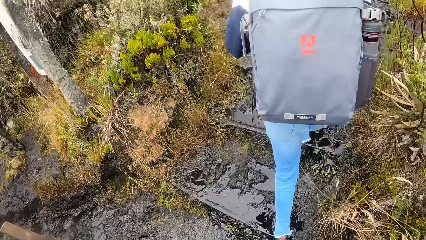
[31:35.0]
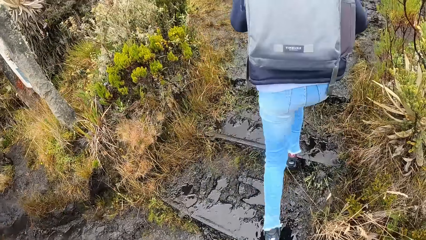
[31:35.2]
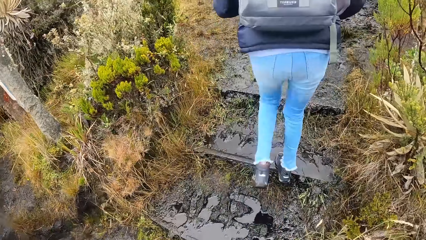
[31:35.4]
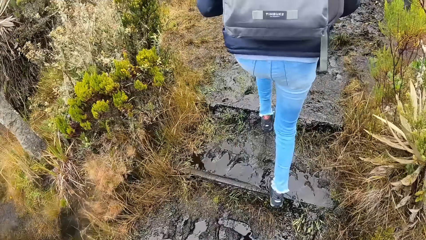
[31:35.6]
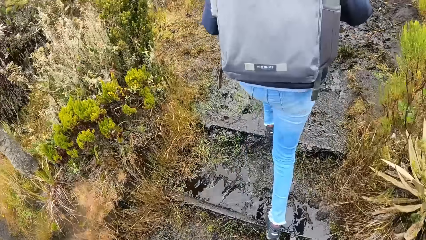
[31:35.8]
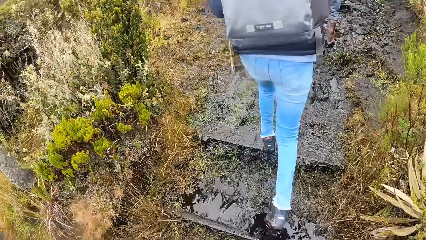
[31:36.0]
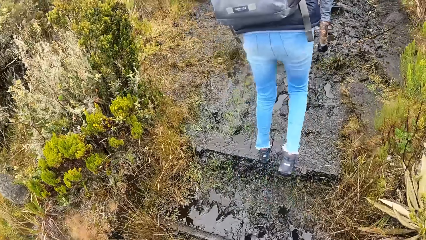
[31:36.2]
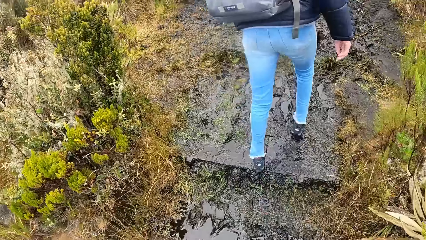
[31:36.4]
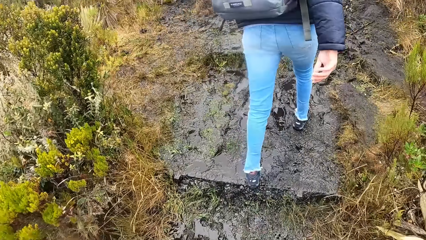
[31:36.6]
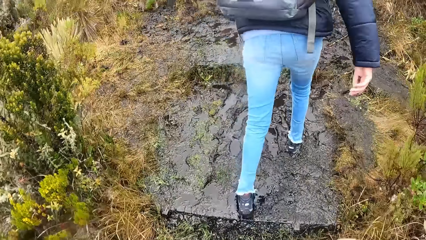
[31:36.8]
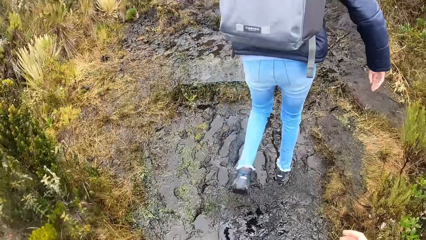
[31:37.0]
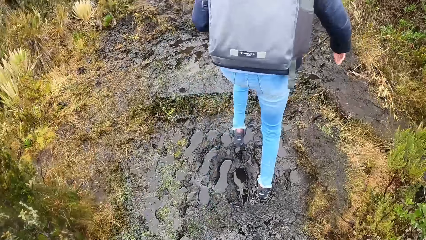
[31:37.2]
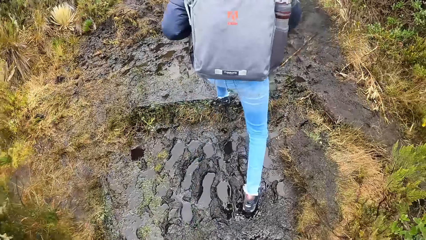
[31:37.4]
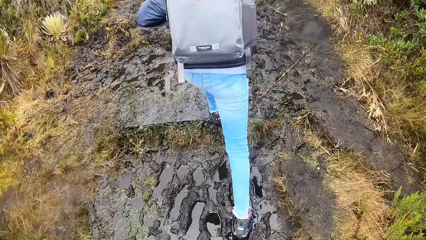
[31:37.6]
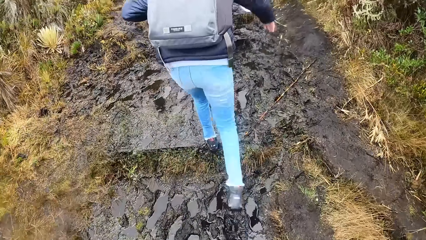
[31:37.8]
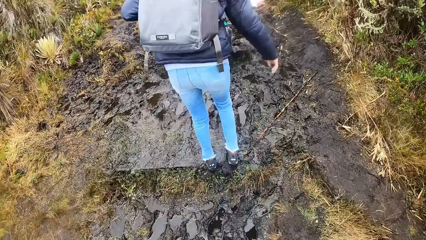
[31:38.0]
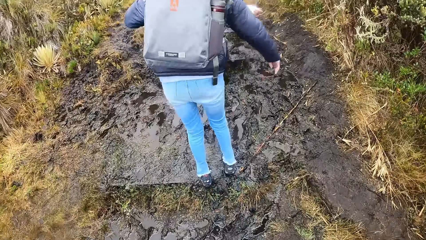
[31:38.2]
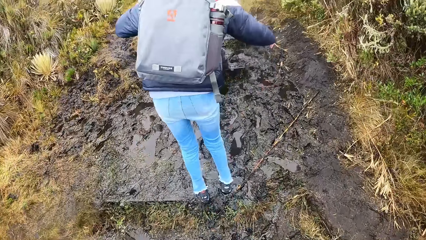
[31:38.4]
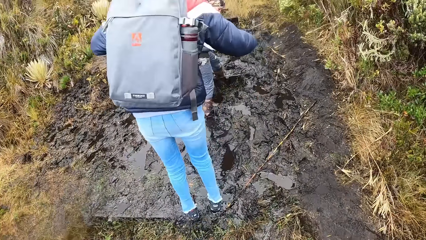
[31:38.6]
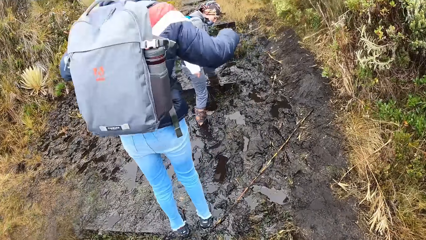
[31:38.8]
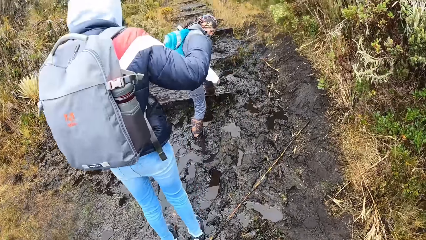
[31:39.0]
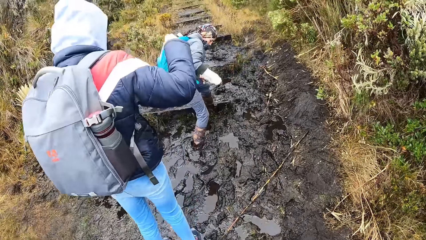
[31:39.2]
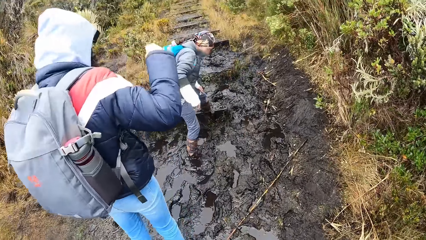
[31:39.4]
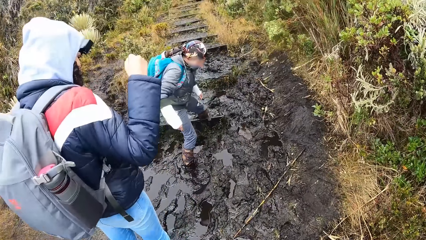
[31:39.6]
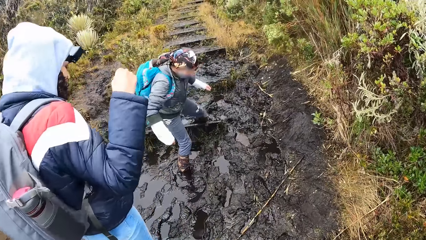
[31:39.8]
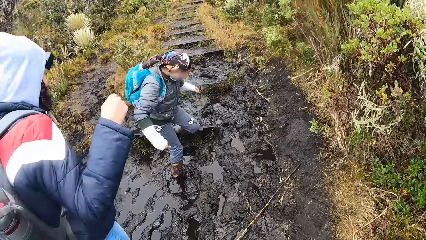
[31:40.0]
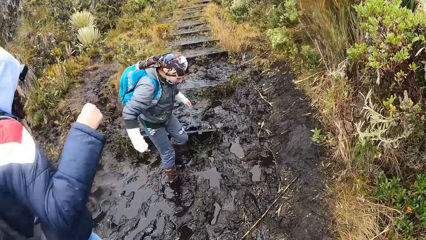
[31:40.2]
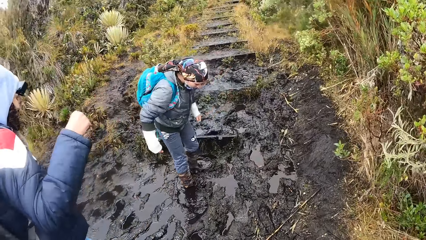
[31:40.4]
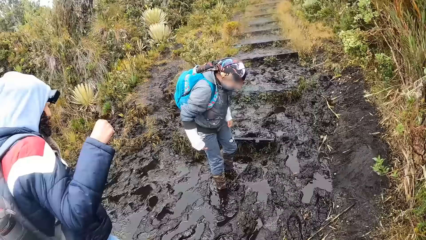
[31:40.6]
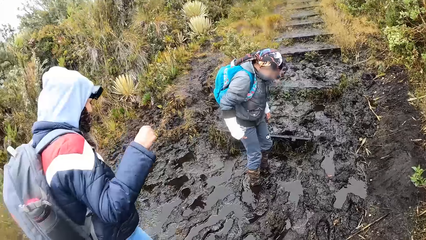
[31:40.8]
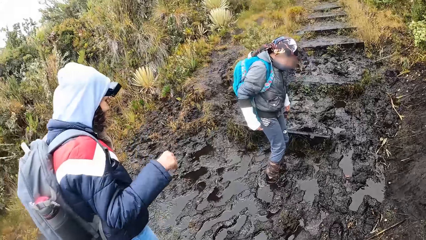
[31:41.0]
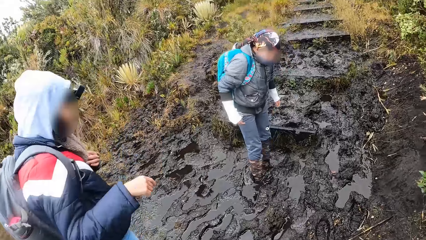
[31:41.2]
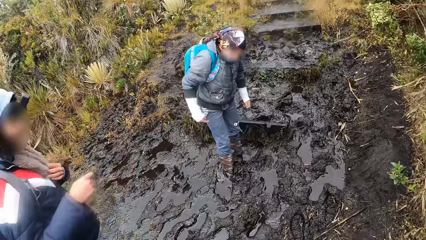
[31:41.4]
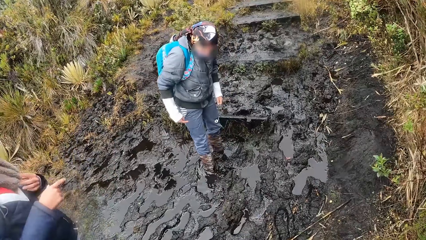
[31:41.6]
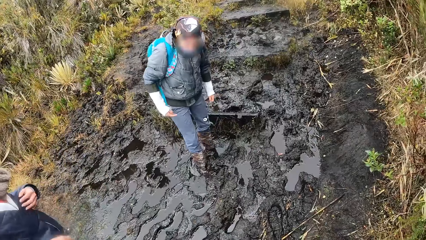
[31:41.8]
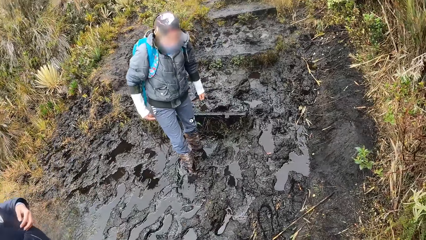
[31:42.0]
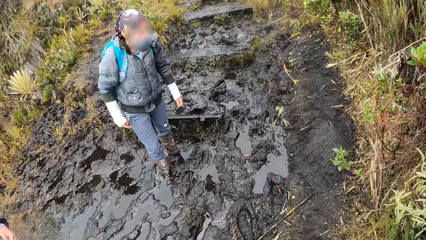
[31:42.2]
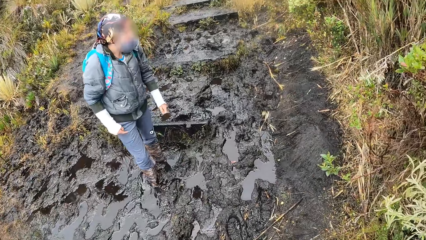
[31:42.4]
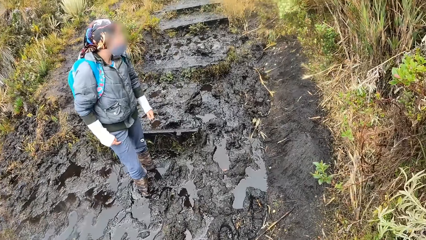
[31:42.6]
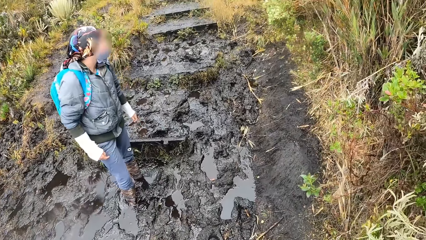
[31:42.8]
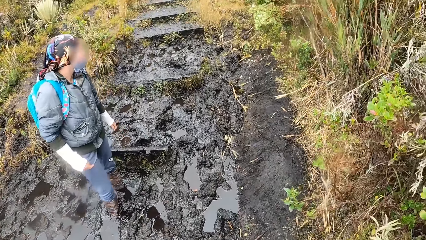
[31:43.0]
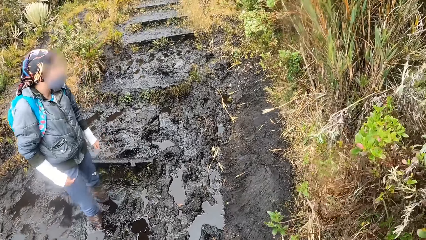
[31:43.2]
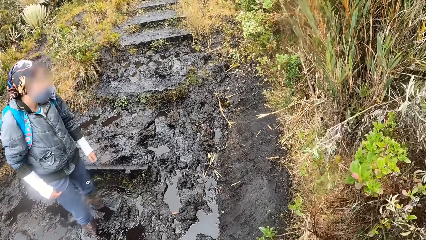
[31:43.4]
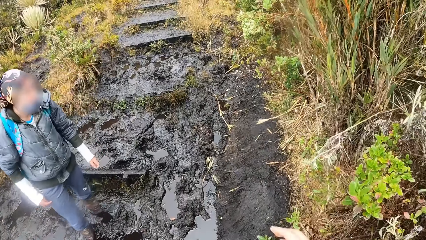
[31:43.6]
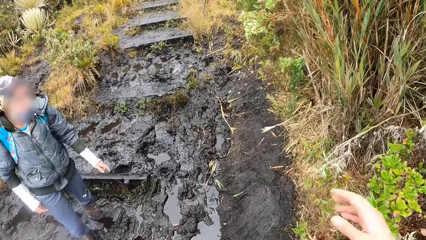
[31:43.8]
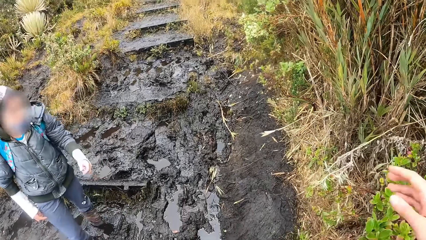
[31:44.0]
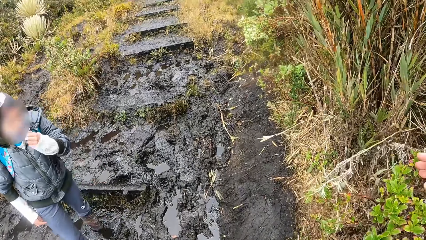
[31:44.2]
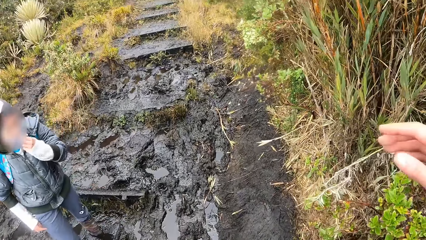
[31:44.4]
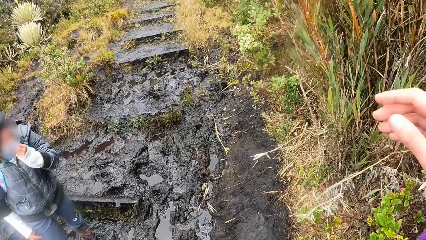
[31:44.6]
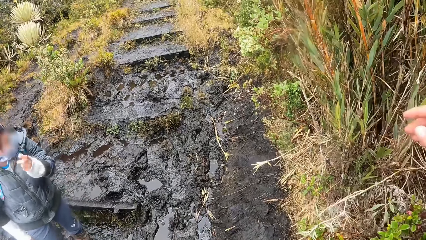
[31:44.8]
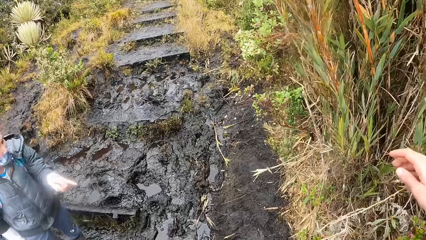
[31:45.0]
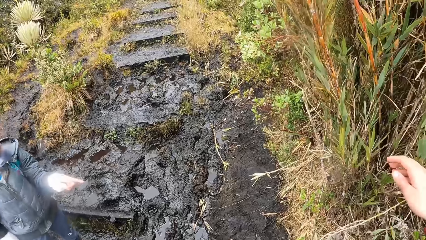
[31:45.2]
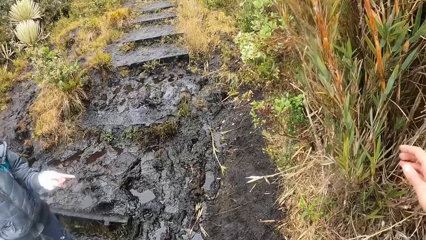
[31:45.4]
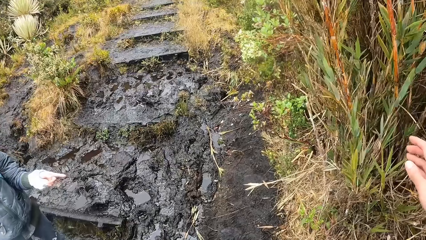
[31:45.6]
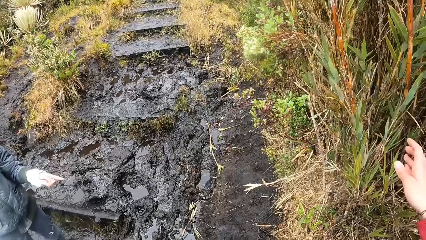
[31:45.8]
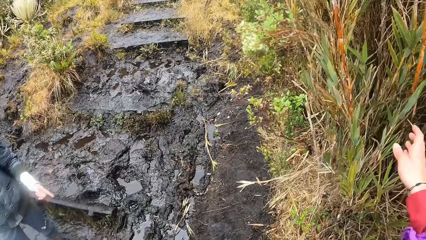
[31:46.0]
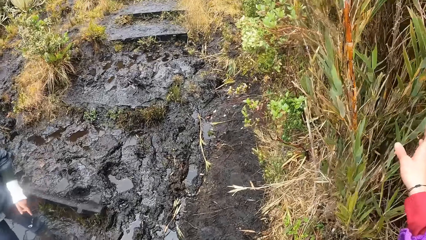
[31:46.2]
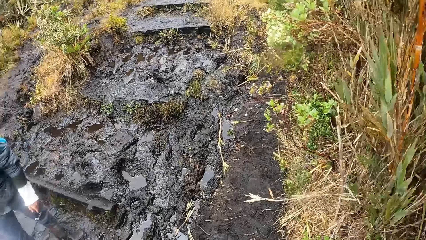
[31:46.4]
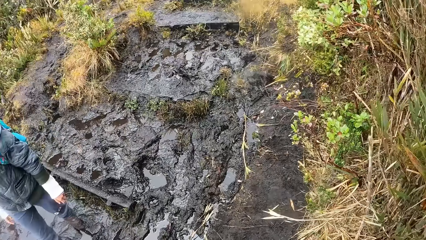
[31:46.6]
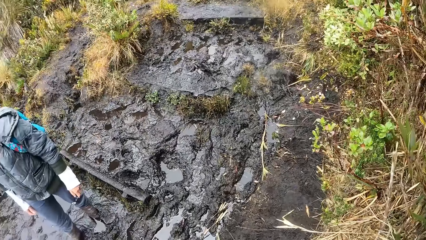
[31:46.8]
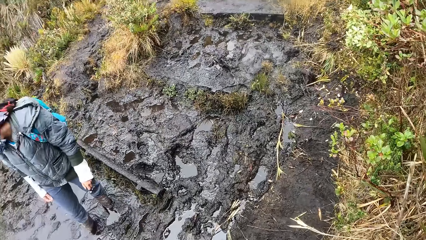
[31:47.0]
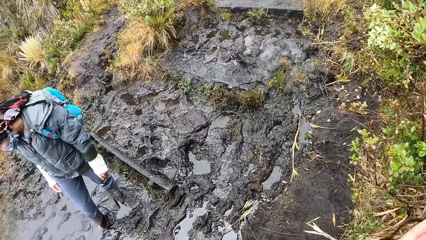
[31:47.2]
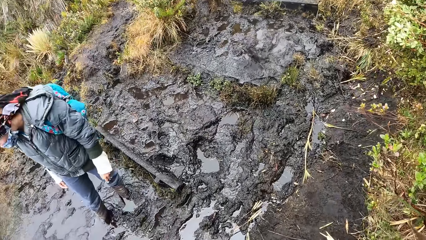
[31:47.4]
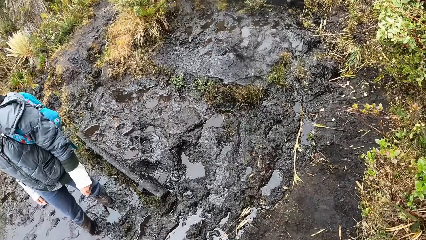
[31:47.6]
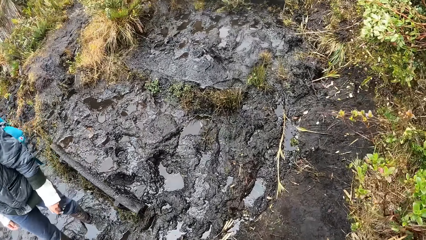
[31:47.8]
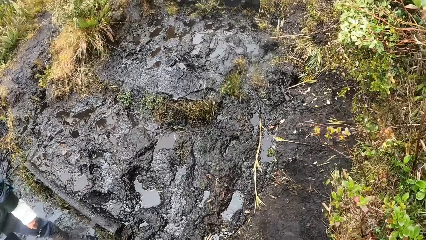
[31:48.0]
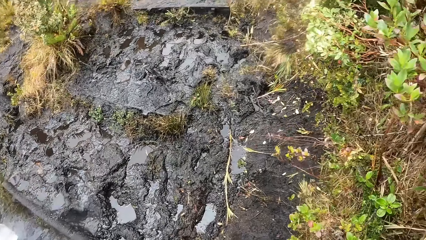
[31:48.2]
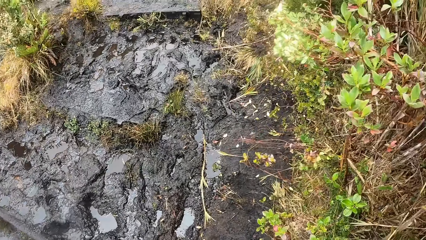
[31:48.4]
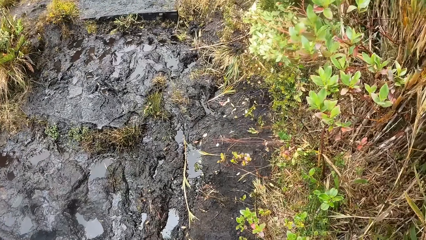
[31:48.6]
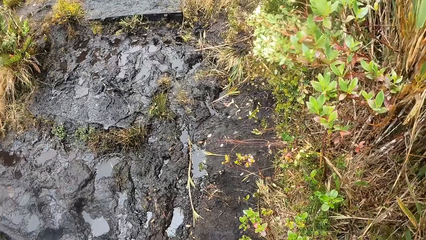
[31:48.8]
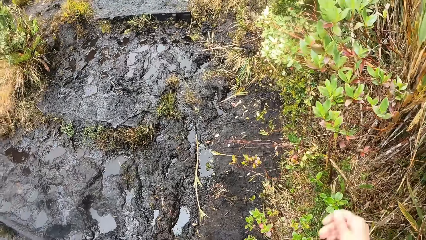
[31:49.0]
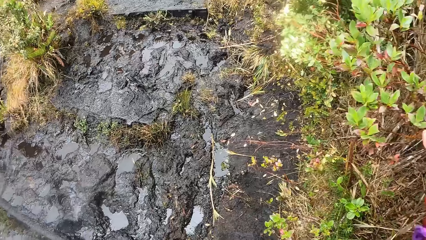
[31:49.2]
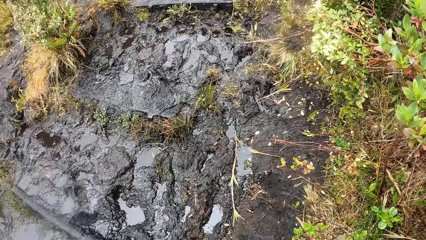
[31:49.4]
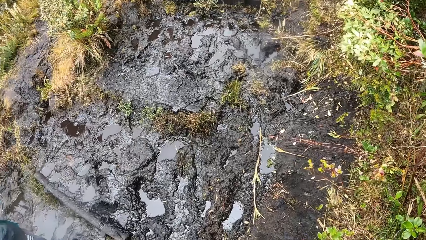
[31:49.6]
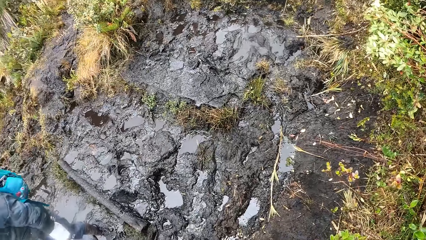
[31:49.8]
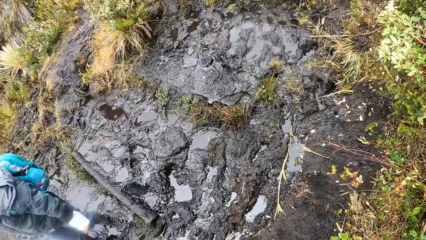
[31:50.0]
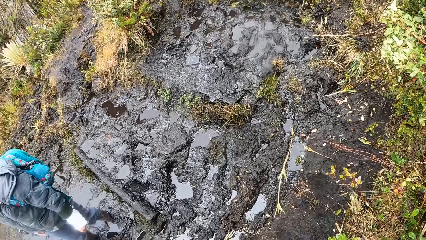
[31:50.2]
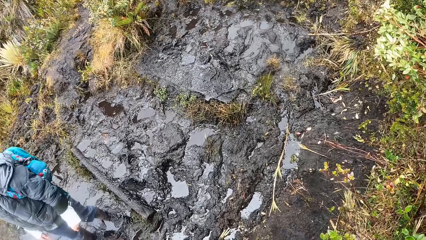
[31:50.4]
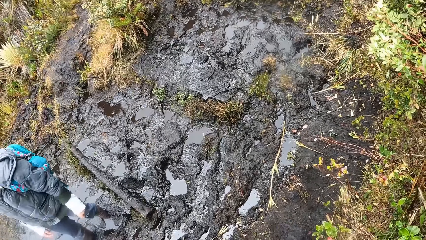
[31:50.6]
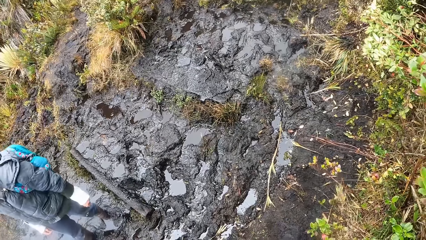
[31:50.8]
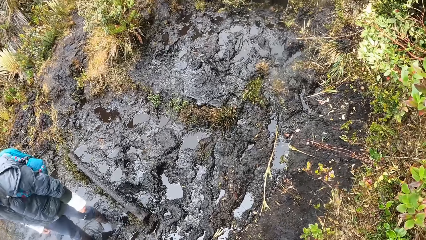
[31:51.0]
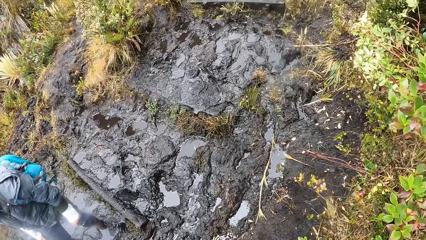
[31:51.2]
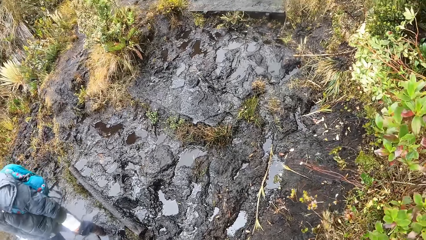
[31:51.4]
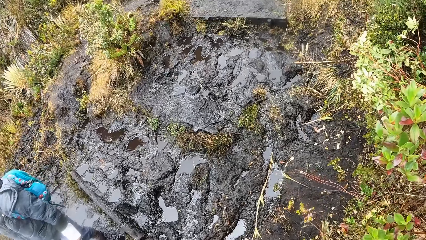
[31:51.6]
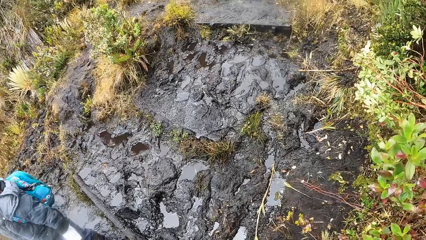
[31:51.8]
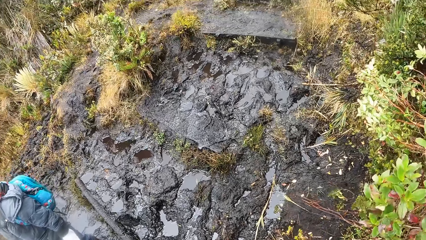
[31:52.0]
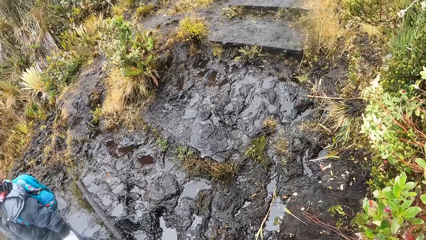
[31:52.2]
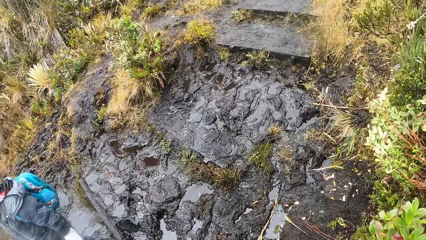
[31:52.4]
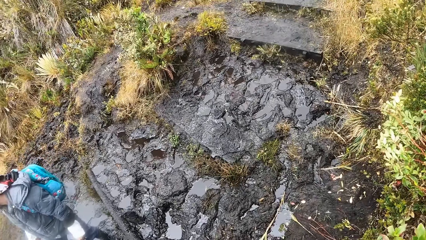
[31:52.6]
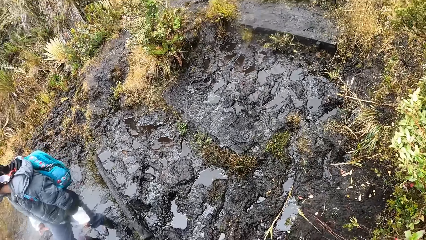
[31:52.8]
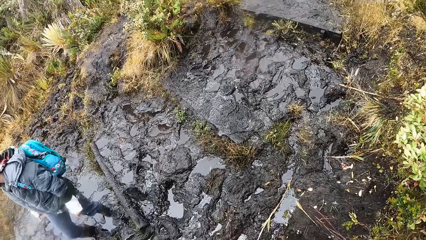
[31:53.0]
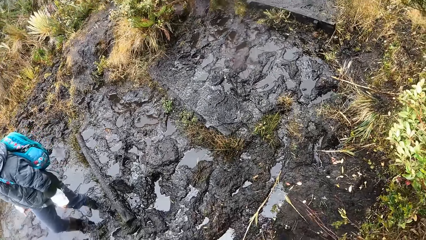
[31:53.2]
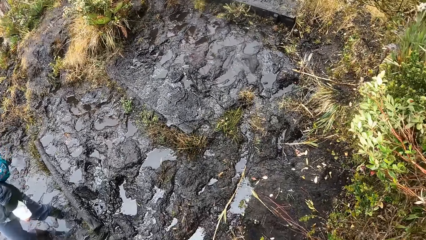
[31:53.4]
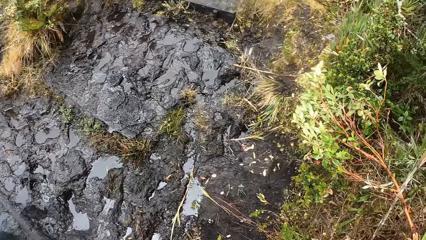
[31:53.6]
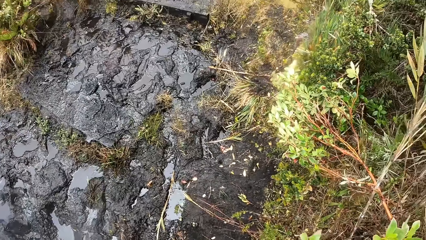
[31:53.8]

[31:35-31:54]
The camera wearer walks through the muddy path in the forest. A woman walks around and moves in the mud. The camera wearer looks around and walks past a man. The woman touches her face. The camera wearer holds the plants.
